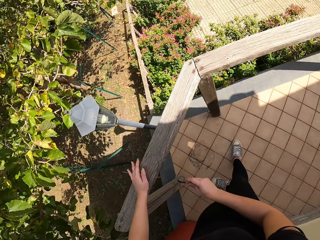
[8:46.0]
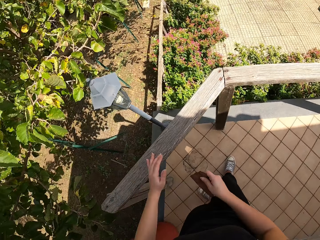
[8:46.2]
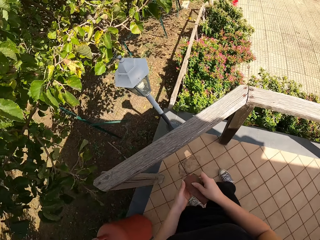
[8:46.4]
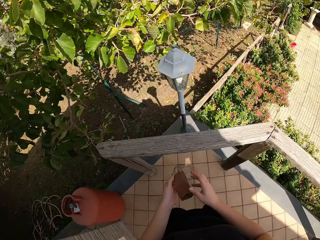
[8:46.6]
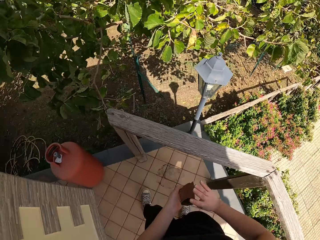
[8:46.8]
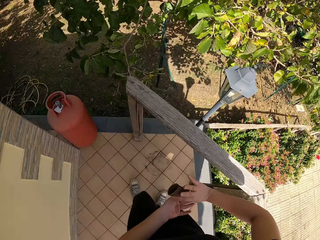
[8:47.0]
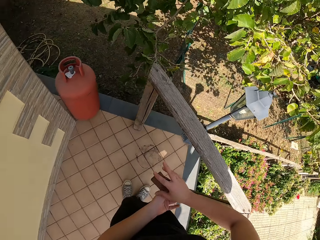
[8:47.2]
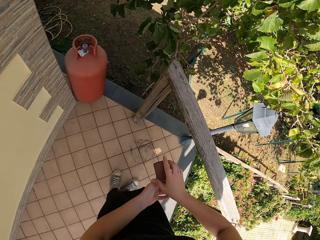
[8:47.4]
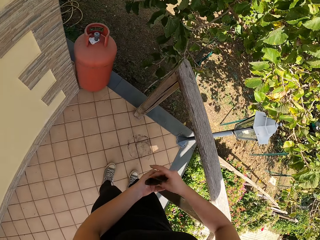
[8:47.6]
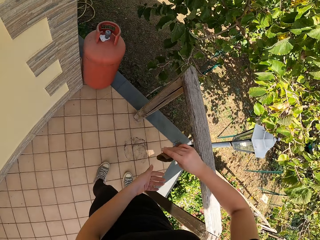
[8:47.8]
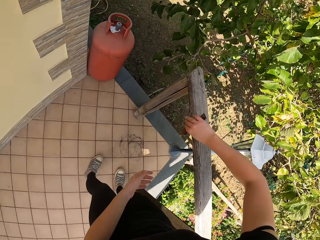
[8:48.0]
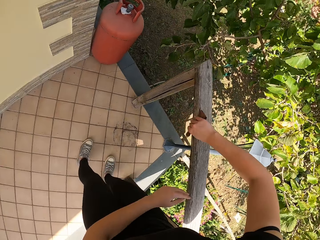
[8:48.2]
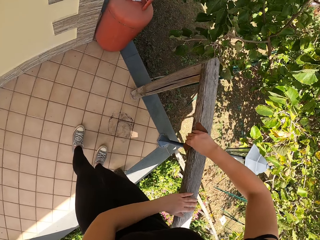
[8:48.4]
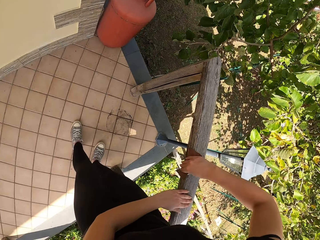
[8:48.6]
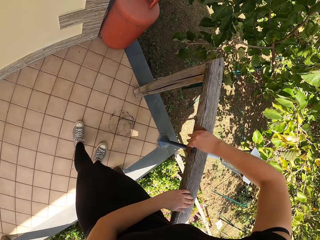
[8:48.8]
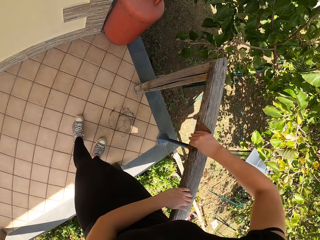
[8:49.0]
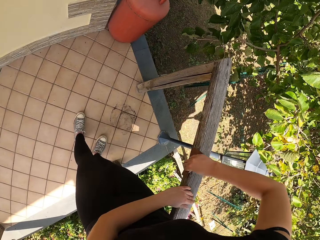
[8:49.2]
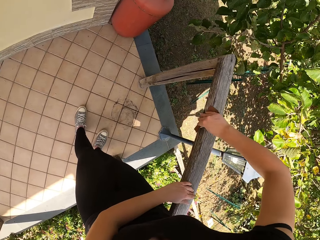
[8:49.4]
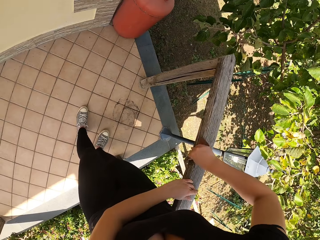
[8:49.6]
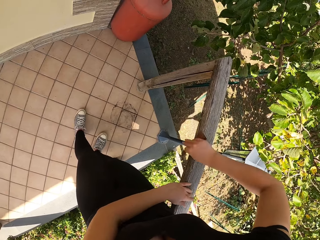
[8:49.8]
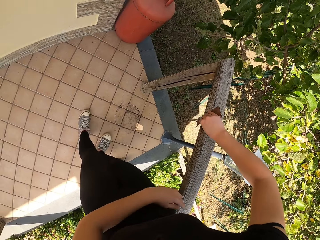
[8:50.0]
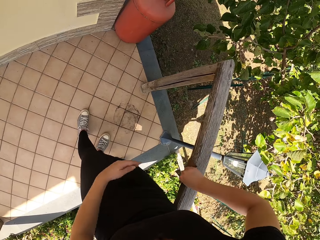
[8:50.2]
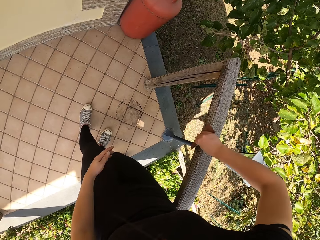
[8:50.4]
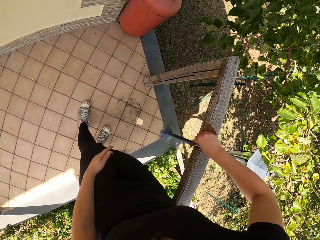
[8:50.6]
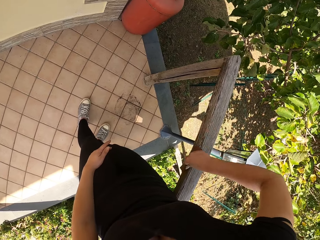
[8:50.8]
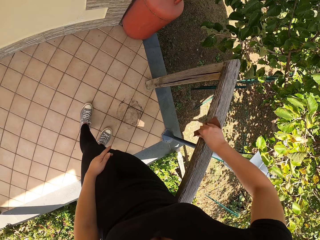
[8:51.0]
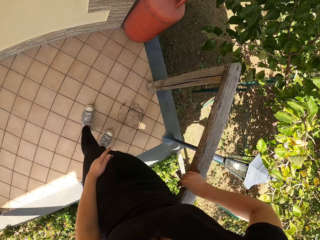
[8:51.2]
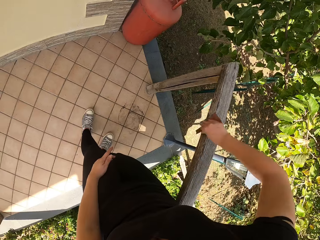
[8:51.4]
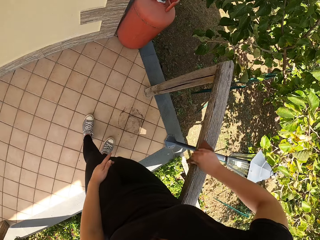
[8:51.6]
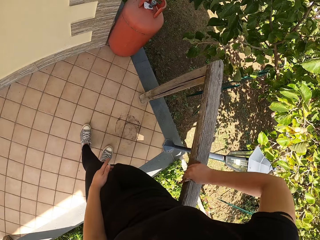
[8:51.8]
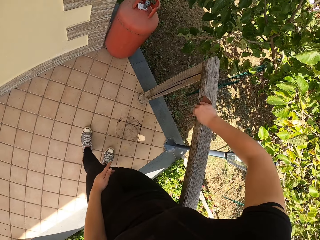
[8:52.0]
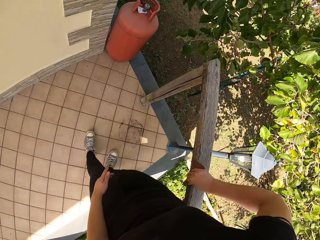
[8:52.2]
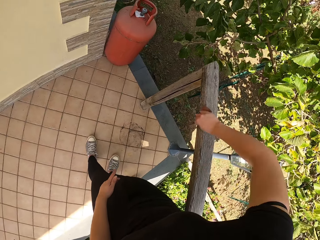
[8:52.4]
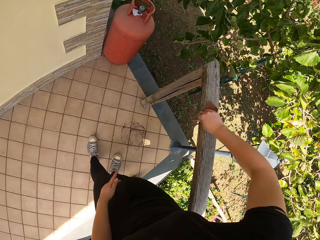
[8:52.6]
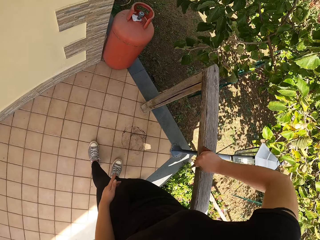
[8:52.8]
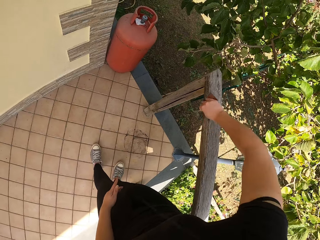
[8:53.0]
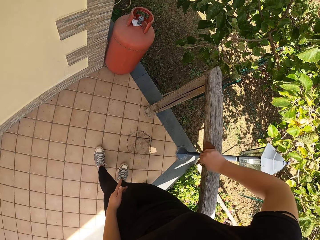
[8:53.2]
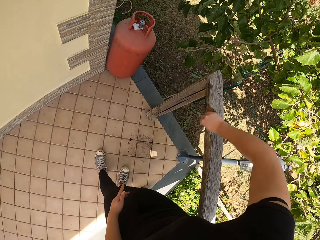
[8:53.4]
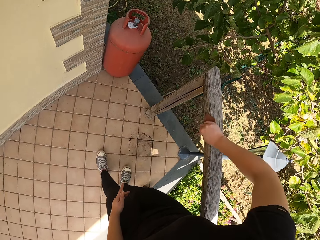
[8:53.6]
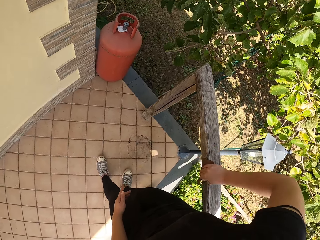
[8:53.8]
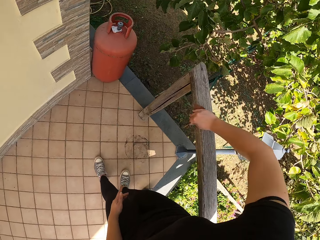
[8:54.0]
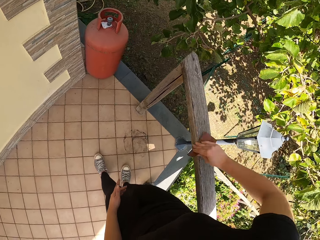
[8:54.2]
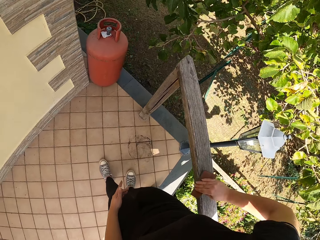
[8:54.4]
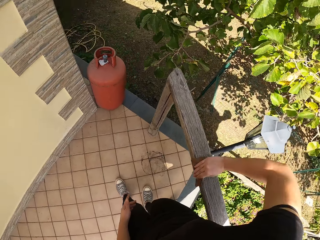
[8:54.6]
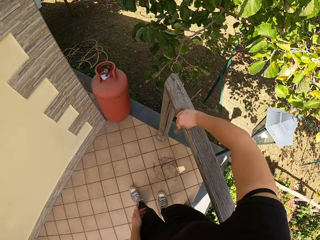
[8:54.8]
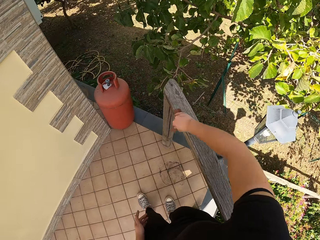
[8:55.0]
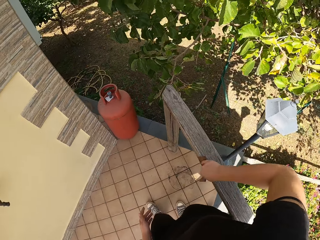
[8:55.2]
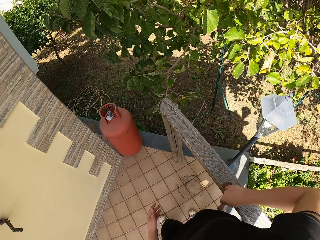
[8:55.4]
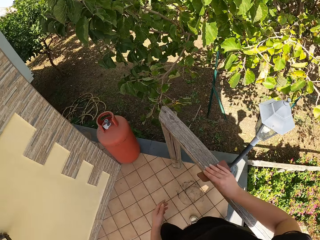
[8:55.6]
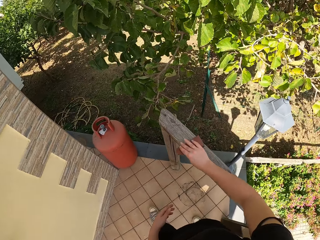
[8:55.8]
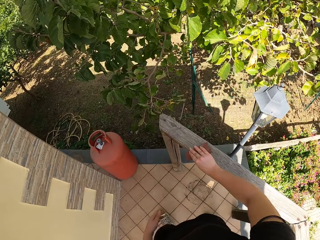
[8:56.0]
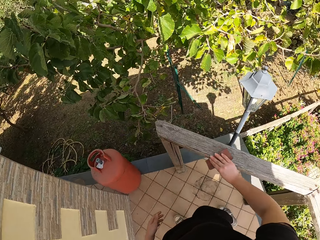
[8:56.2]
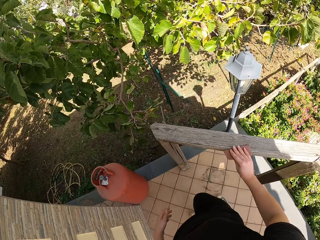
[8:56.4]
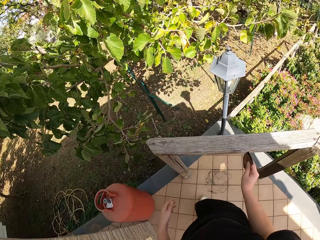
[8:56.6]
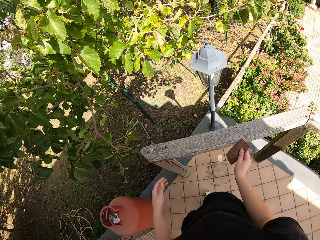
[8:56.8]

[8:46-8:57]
The camera wearer turns the sandpaper. He holds the sandpaper with his hands. He continues sandpapering the wood frame.

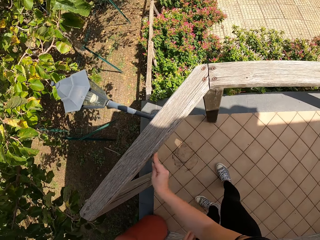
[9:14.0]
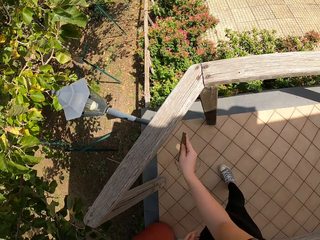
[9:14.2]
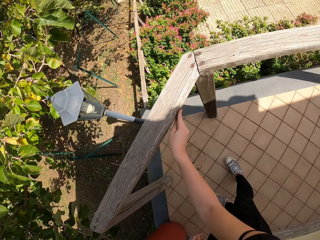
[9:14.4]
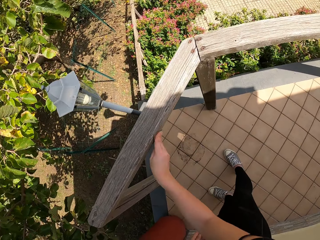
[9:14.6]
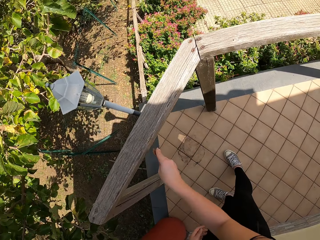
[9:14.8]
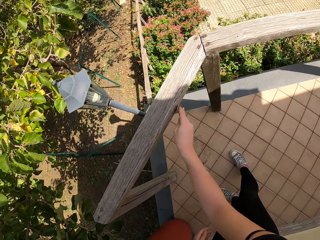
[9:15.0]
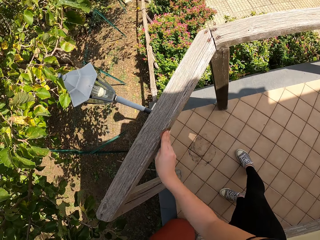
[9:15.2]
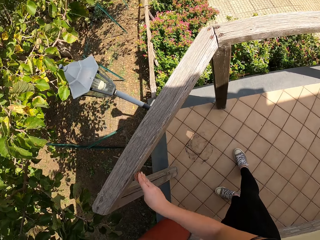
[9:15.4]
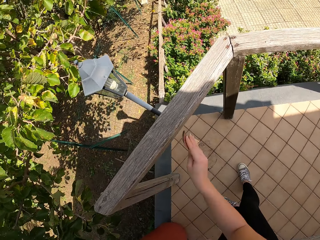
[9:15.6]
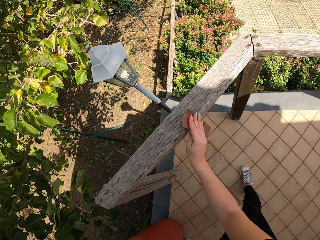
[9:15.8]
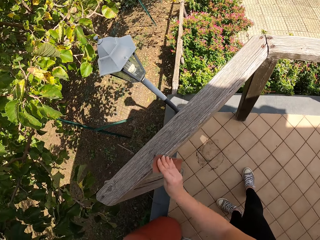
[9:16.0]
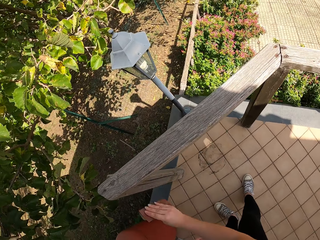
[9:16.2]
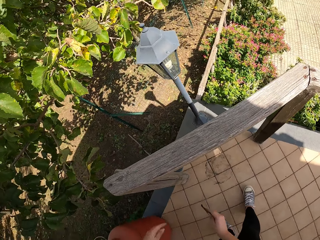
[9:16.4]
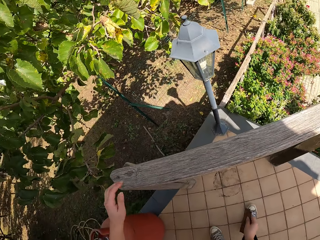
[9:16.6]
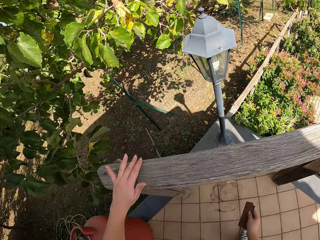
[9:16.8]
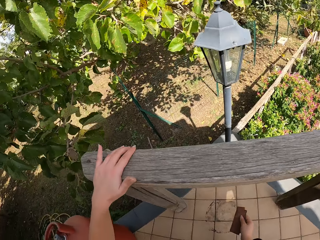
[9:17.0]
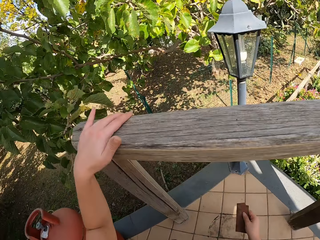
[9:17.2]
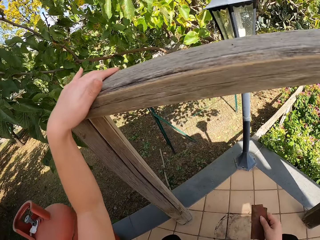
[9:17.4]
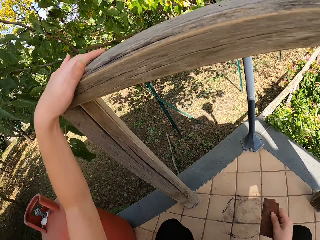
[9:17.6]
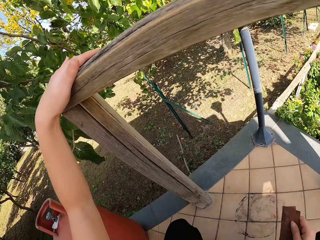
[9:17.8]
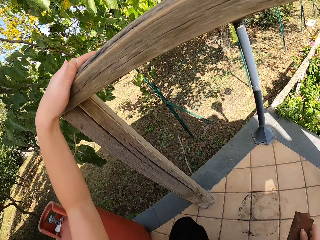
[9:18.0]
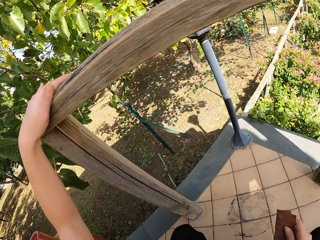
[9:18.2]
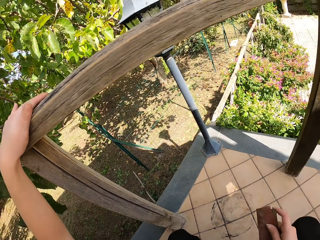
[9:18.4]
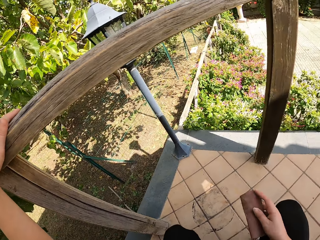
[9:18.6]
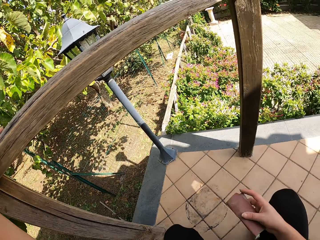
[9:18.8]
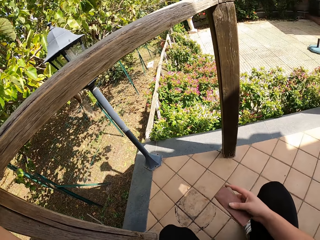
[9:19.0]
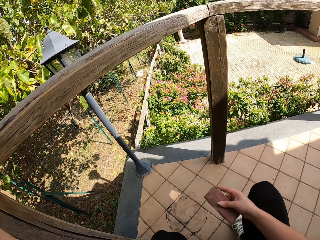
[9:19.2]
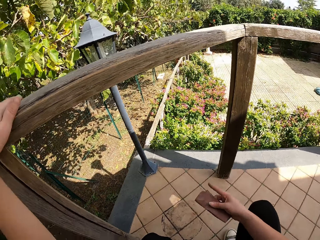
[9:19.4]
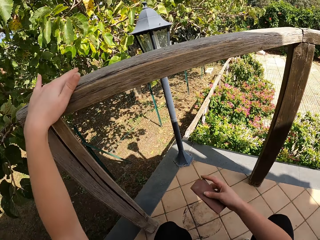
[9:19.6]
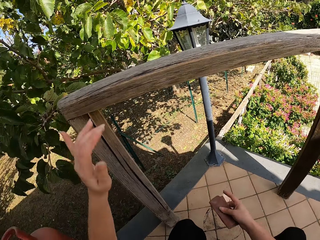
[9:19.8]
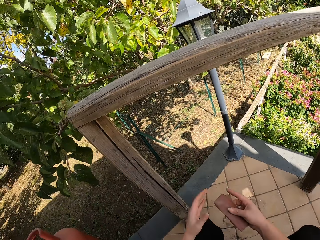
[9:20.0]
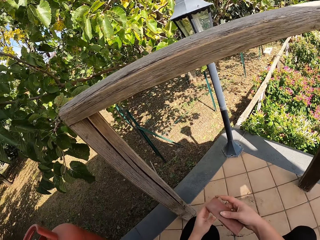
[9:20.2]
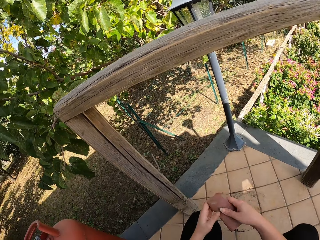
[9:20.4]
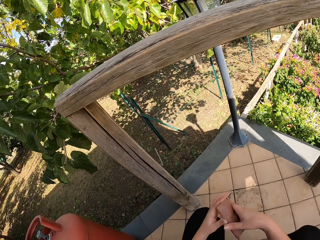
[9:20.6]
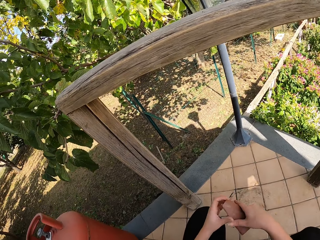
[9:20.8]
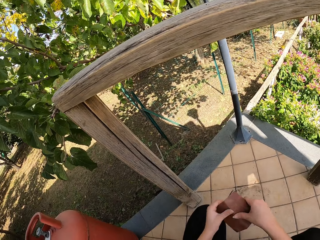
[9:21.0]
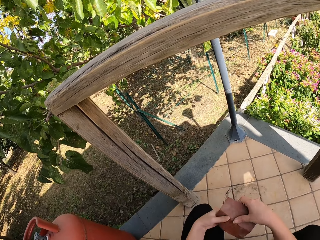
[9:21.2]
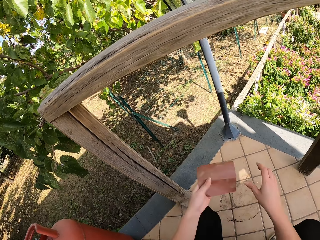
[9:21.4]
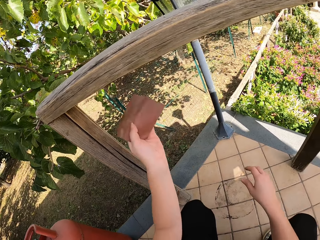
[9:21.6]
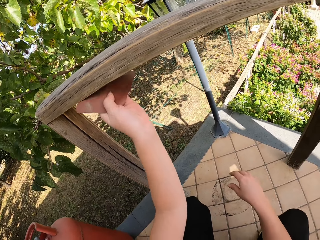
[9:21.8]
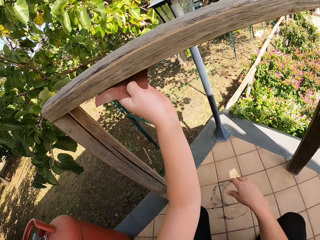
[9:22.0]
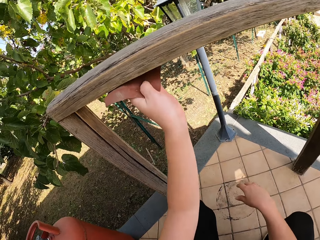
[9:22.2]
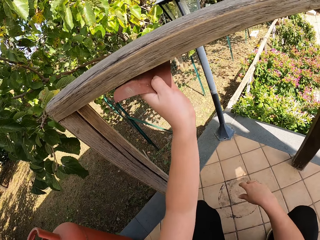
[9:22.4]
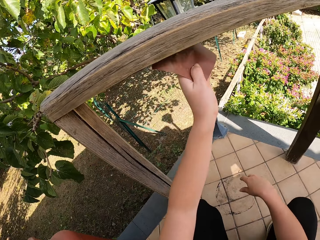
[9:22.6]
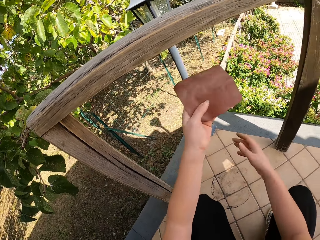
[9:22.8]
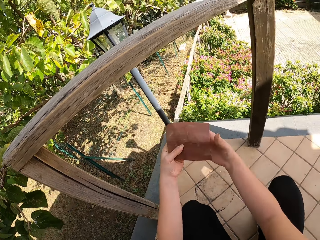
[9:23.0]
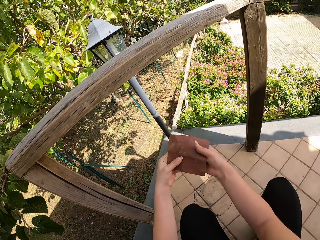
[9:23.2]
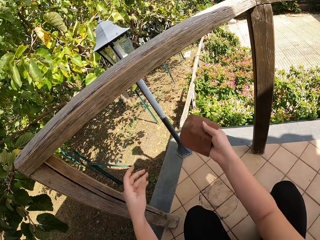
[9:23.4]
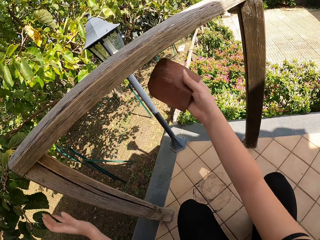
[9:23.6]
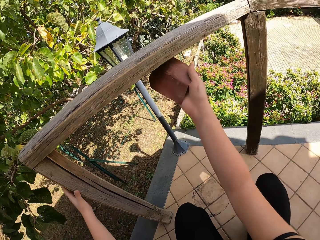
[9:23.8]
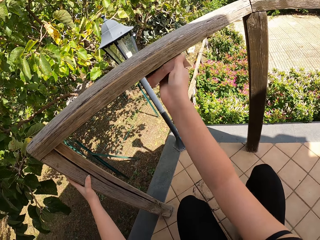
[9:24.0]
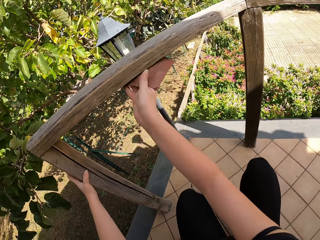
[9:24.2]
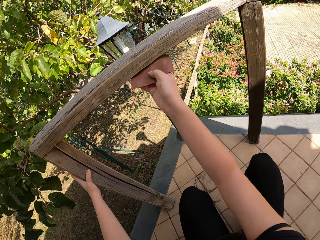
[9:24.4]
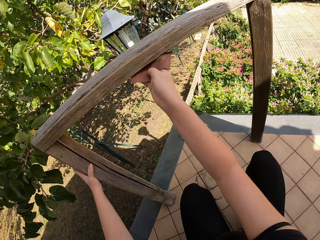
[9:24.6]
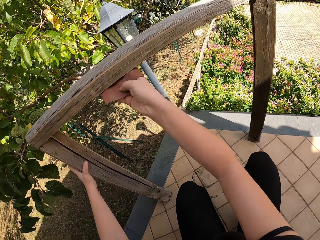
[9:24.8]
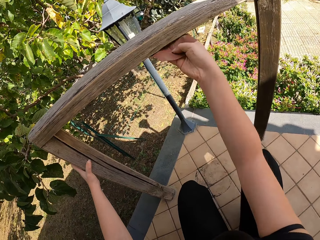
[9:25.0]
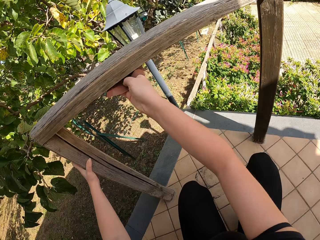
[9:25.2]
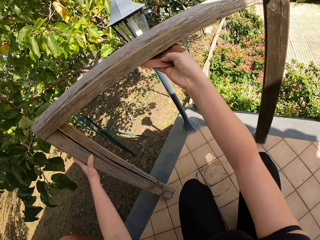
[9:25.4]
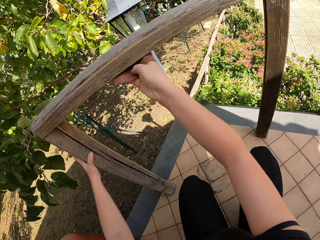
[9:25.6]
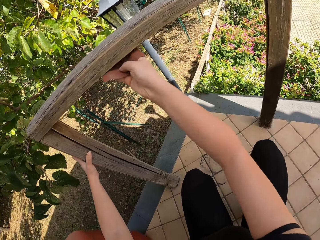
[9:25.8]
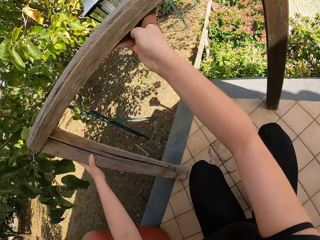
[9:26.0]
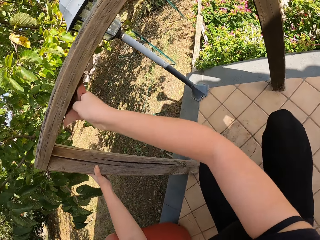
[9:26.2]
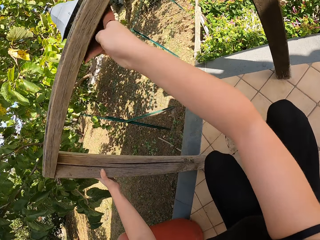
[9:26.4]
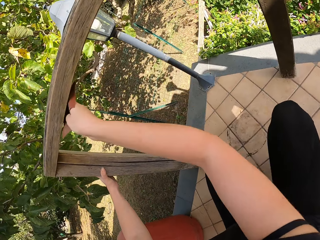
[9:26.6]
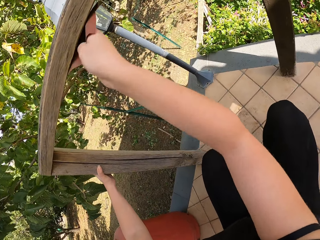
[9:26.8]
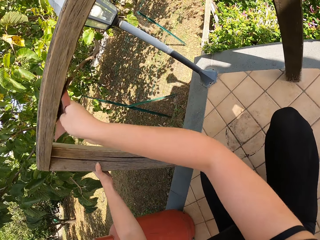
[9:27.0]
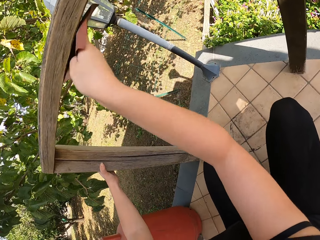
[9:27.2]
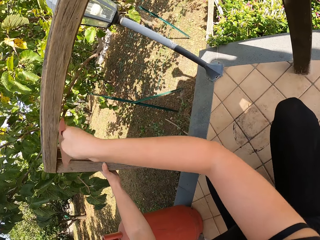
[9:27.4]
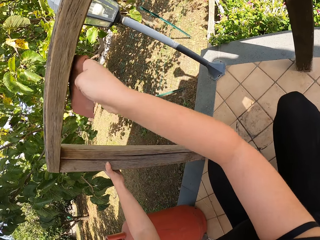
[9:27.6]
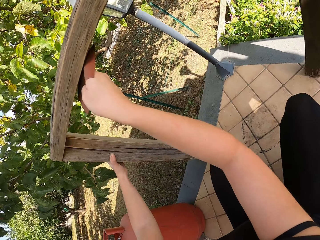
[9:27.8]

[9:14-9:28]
The camera wearer lets go of the wood. She holds the wood with her other hand. She squats and looks around. She lets go of the wood. She holds the sandpaper with both her hands. She unfolds the sandpaper. She lets go of the sandpaper and raises her hand towards the wood. She sands the wooden railing with the sandpaper. She lowers her hand. She holds the sandpaper with both her hands. She lets go of the sandpaper. She raises her hand towards the wood. She holds the wood with her hand. She smoothens the wood with the sandpaper.
